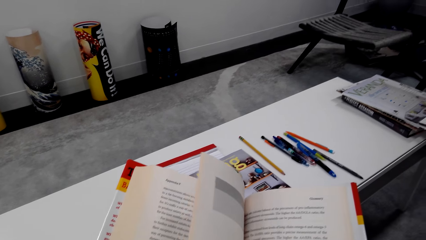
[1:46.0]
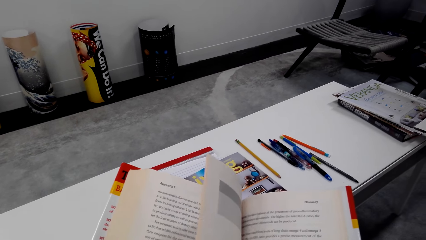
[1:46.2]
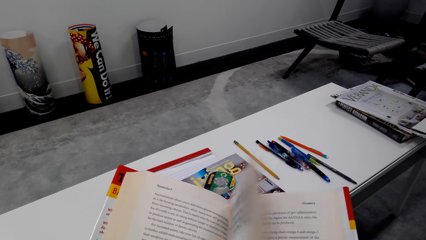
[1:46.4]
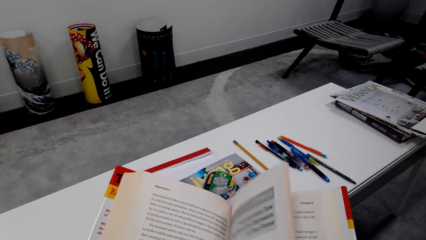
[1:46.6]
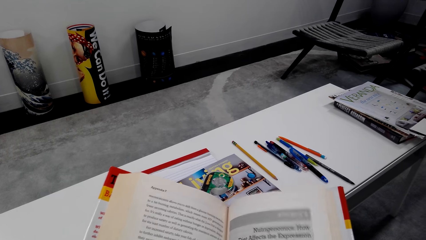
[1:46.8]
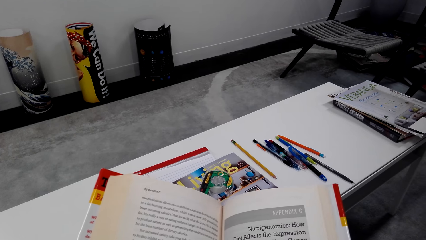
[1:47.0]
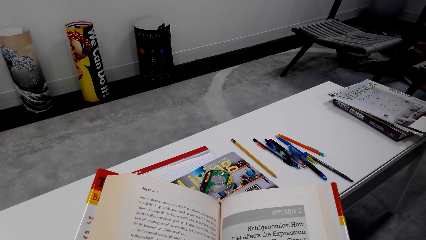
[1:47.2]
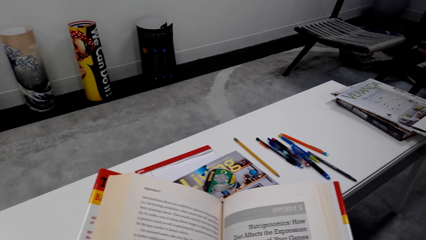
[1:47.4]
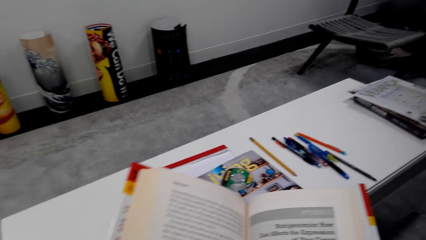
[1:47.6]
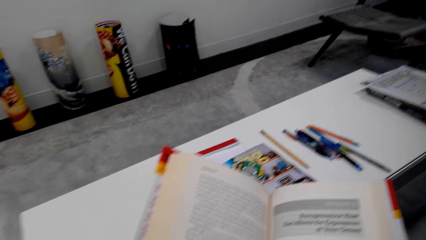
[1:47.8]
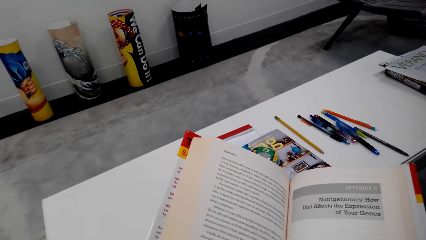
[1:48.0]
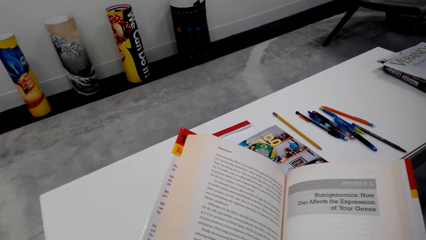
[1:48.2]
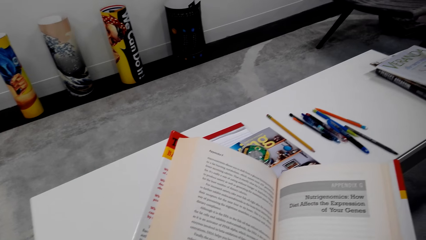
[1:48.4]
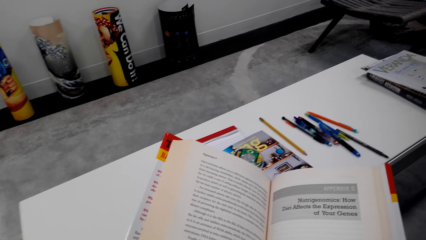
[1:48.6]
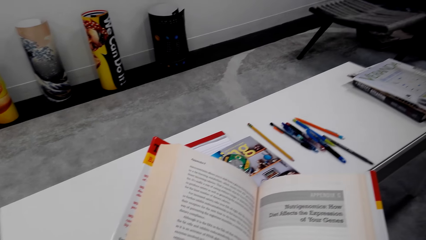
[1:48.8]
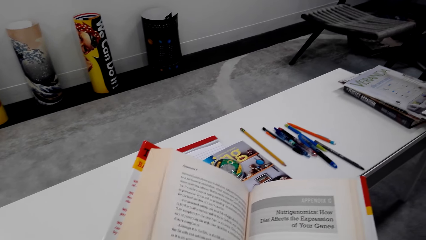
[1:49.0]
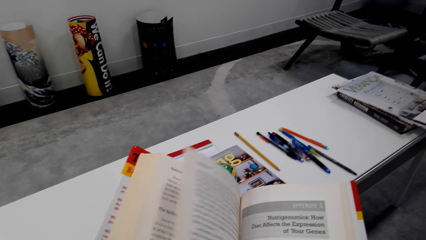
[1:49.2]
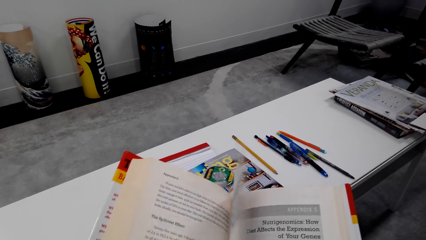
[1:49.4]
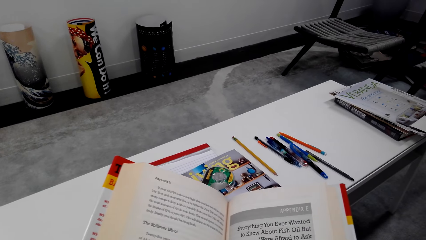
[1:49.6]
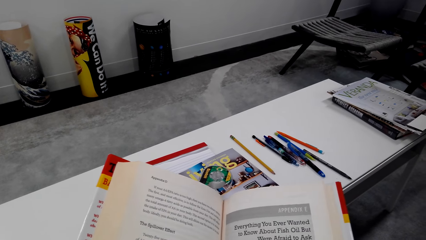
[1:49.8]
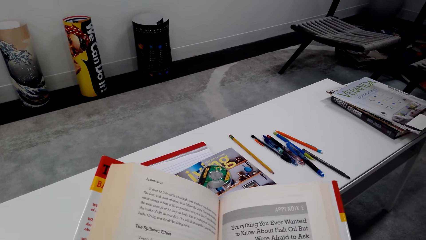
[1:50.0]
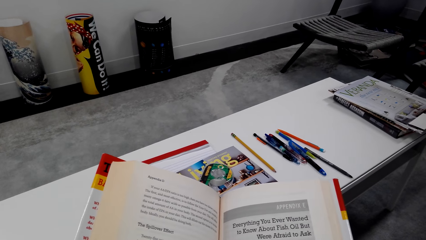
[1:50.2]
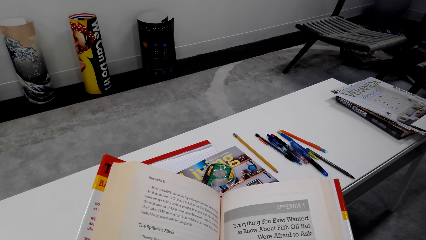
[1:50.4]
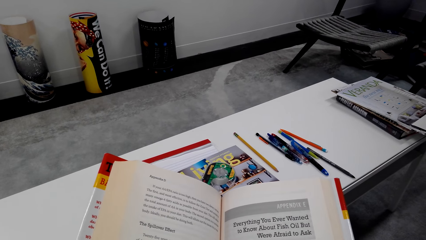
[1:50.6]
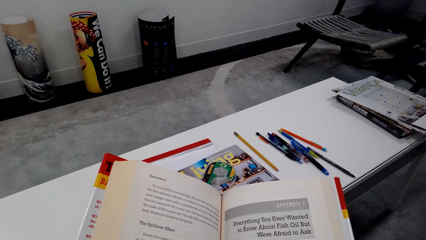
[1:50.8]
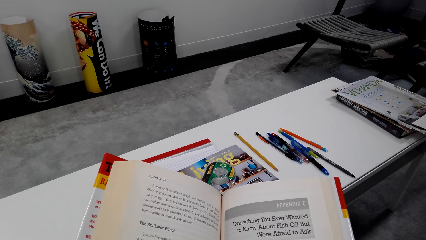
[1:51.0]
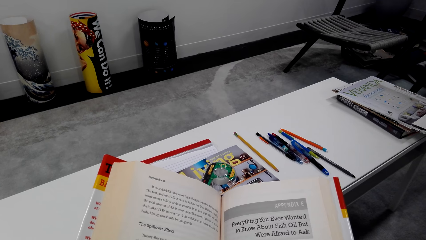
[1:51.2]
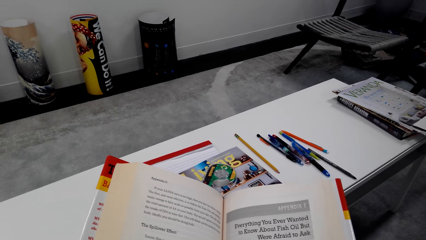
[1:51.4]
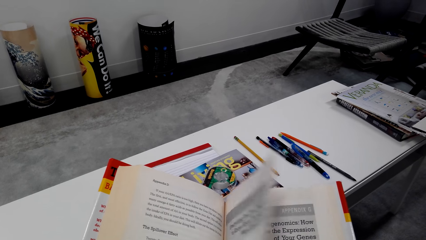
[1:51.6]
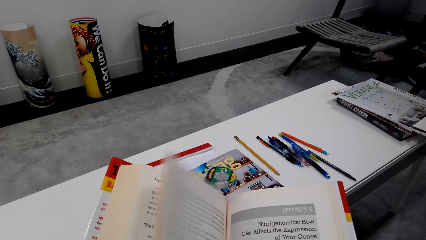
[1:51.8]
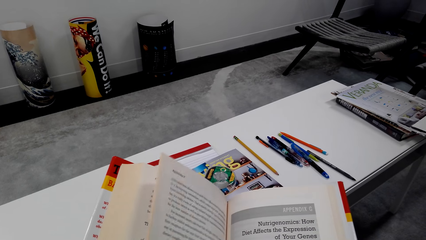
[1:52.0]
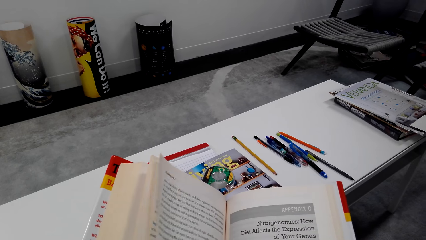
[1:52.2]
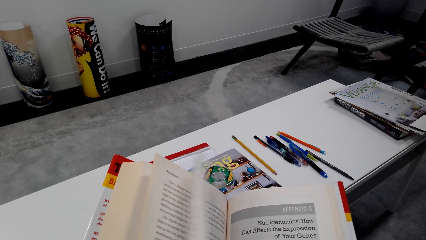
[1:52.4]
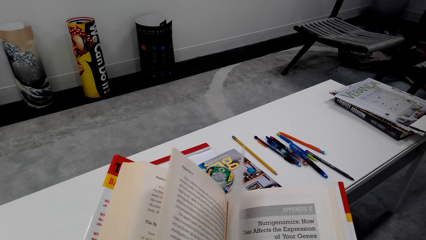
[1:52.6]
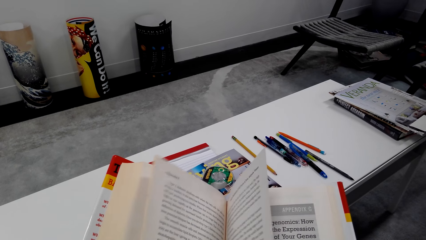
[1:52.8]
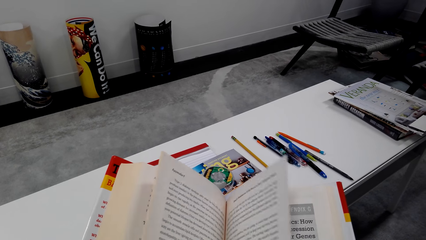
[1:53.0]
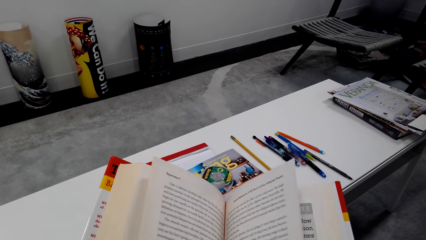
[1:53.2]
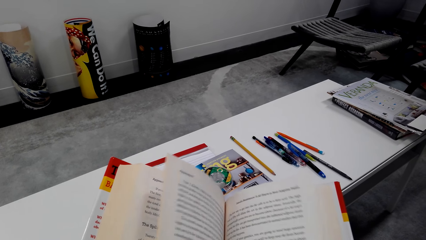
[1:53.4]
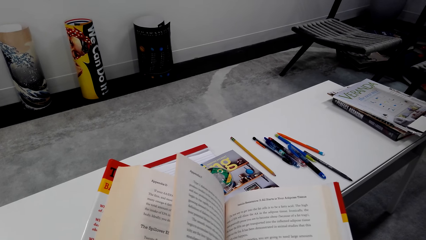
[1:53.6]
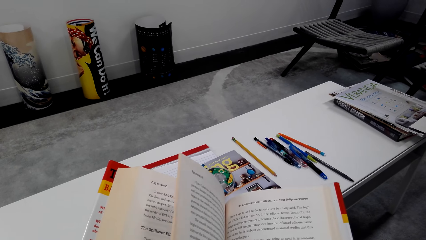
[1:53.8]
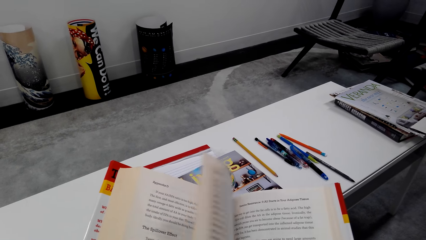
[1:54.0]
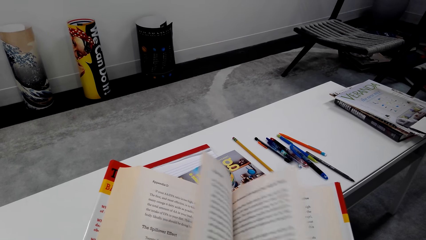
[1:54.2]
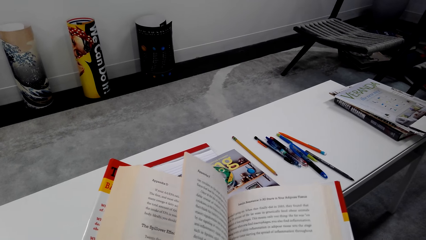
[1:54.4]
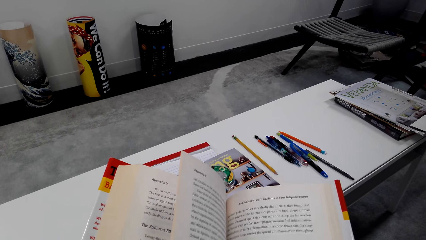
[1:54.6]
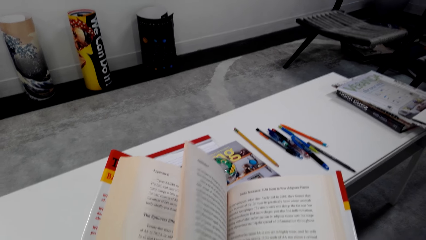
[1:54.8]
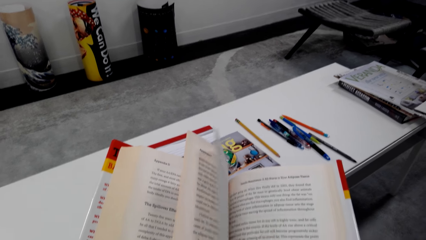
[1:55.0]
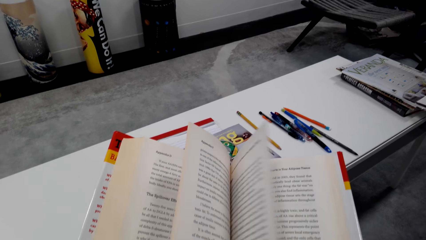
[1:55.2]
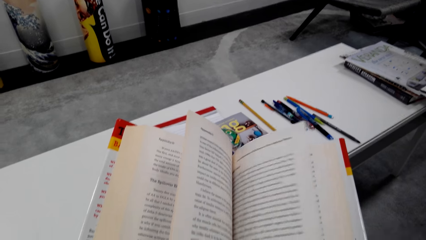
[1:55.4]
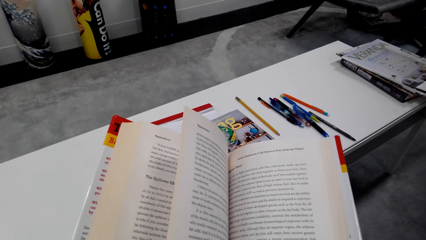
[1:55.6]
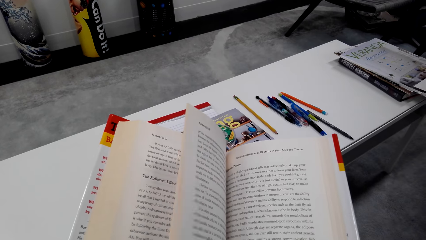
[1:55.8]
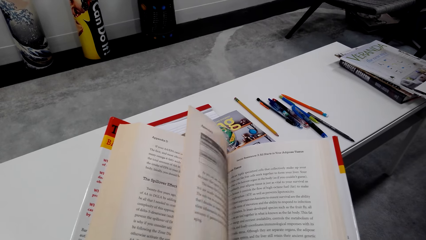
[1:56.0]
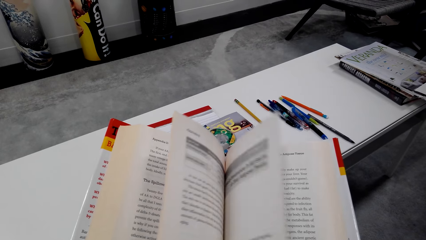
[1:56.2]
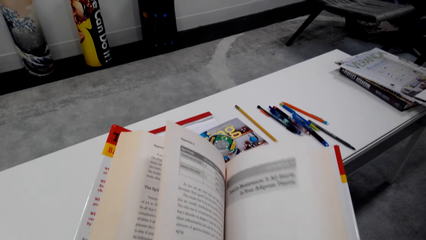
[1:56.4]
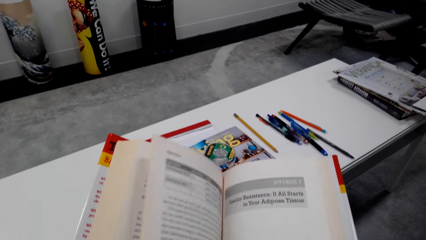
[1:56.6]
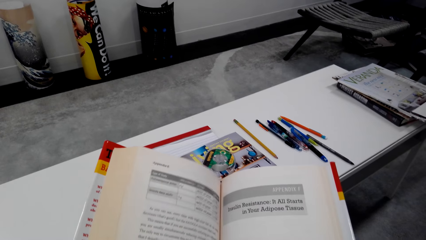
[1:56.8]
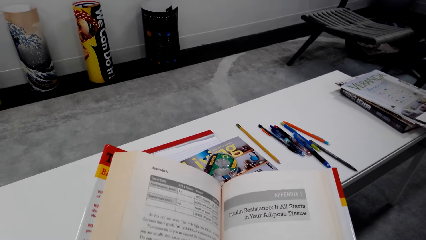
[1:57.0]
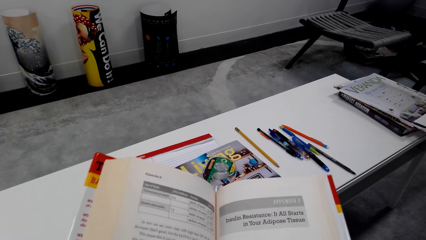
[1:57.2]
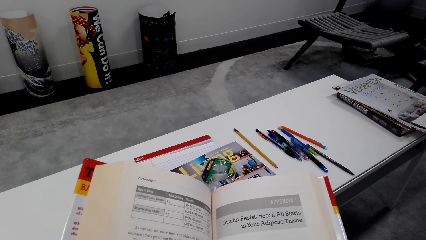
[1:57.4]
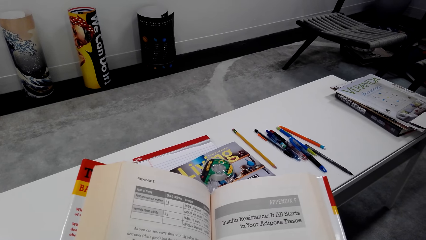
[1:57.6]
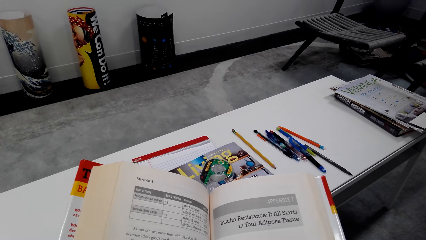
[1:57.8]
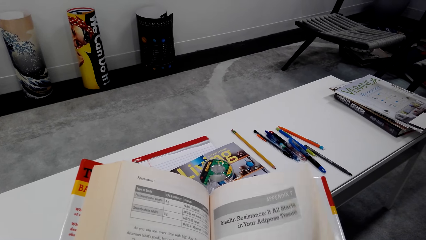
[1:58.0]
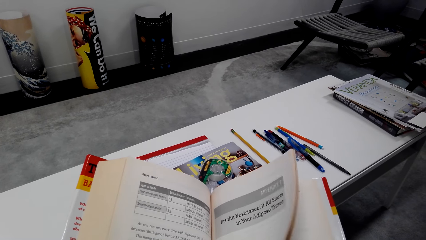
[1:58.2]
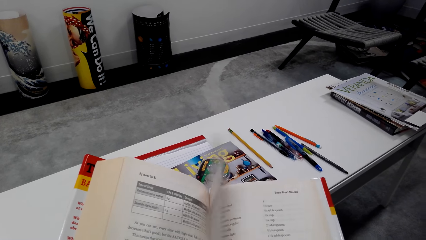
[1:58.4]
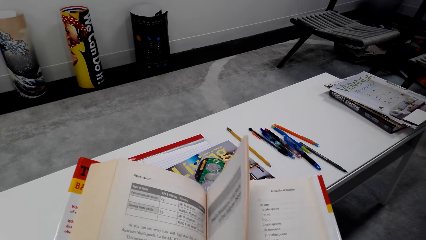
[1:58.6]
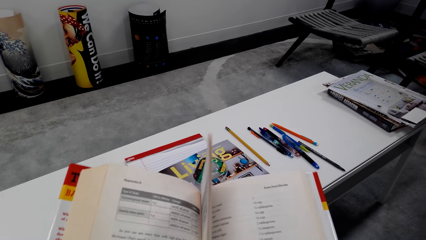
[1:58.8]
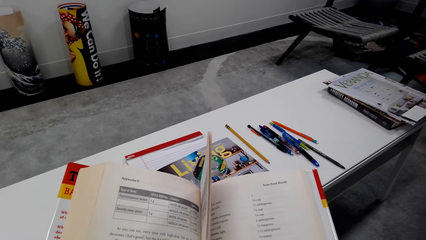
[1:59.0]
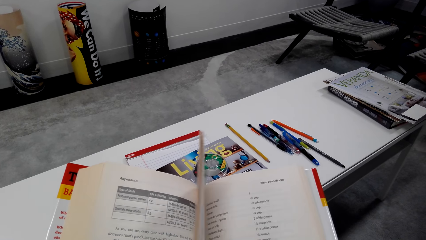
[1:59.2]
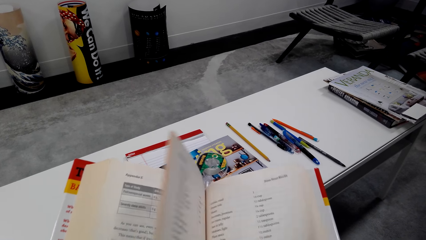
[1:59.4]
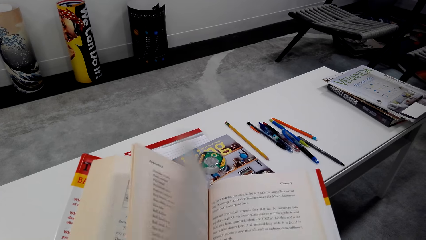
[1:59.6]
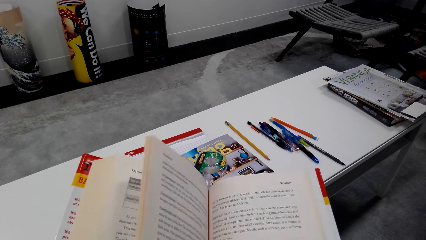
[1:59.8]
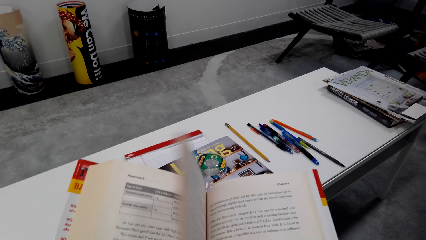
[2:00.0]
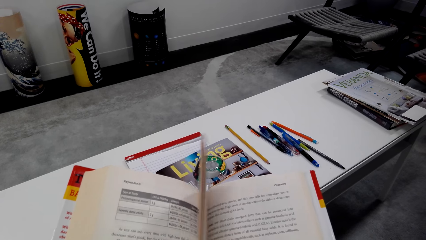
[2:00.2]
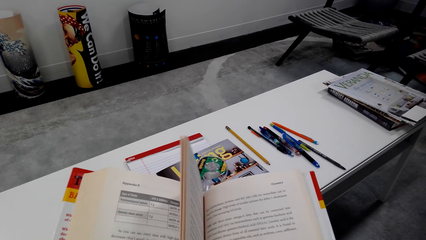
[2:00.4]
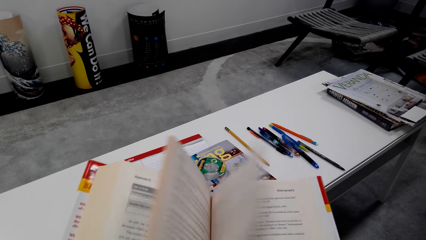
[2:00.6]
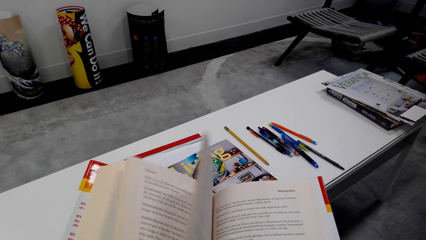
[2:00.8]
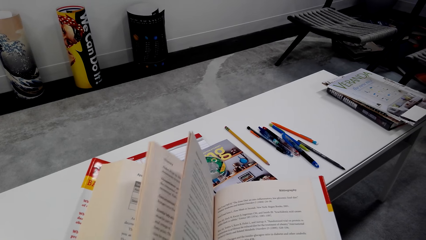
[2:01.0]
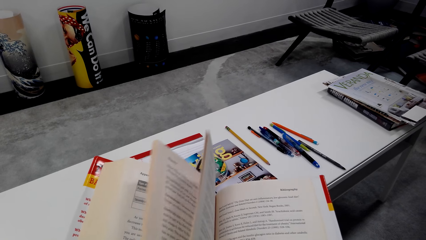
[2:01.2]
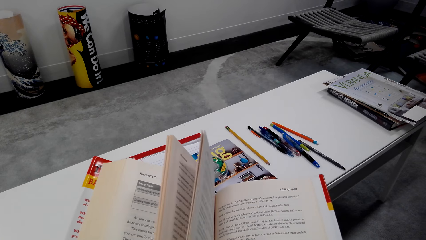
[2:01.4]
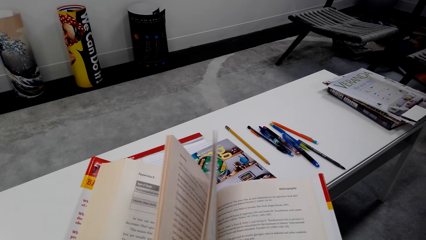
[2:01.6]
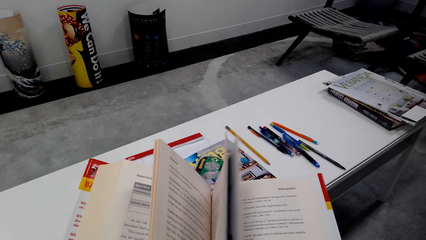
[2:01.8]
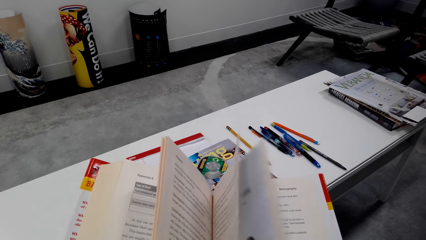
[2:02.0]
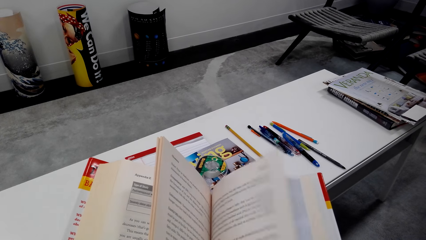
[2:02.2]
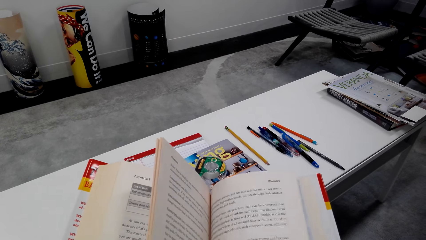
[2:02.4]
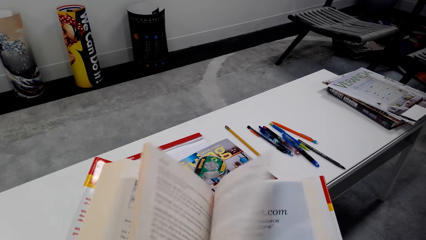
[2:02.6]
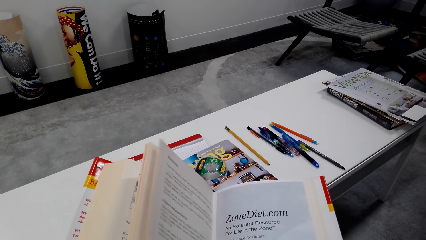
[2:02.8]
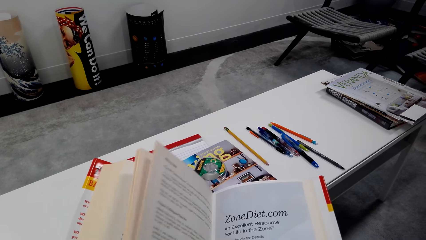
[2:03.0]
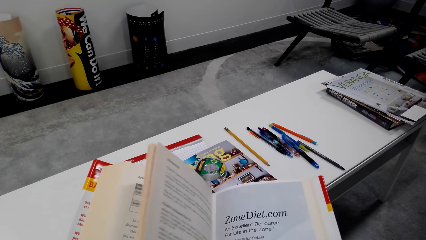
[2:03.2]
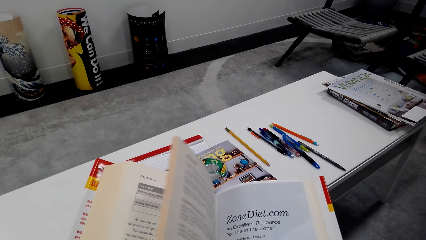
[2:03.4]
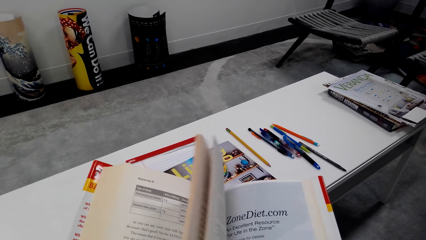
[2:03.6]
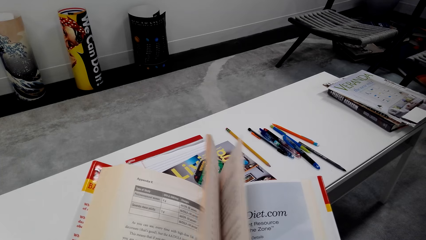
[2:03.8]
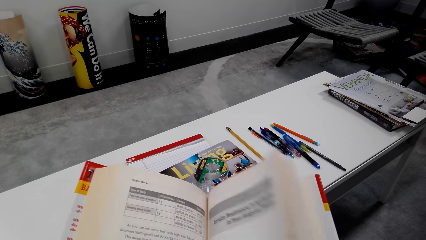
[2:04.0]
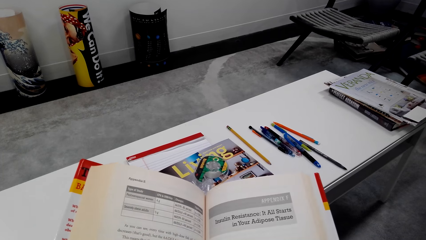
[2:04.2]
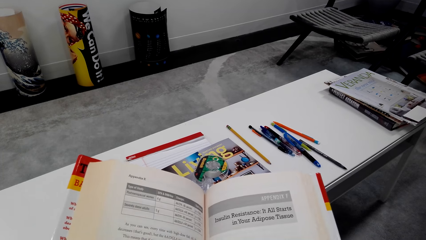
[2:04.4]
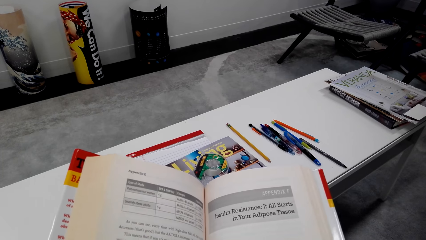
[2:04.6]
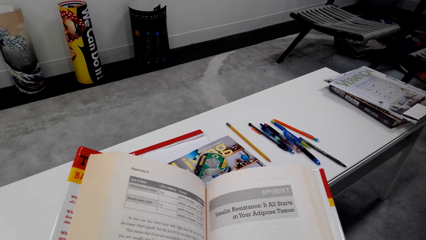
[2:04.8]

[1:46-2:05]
The camera wearer flips the pages. They read the book. They flip the pages. They open the book pages. They read the book. They flip the pages.
